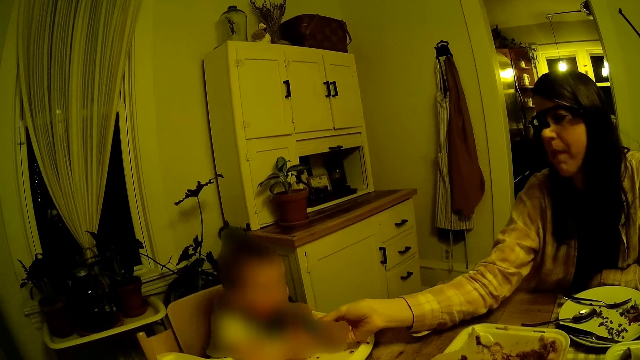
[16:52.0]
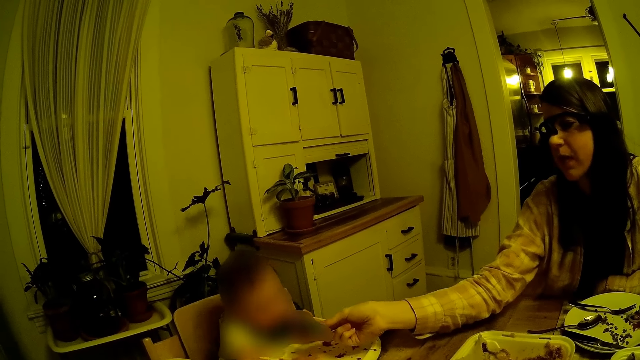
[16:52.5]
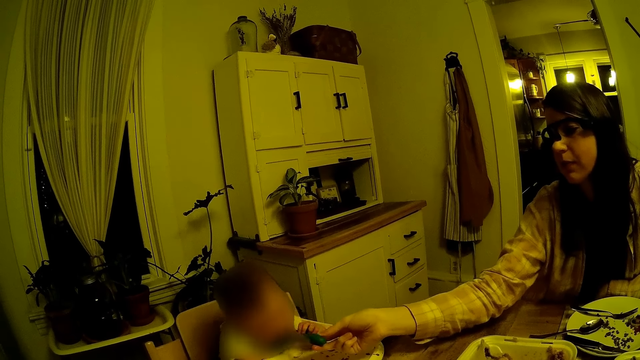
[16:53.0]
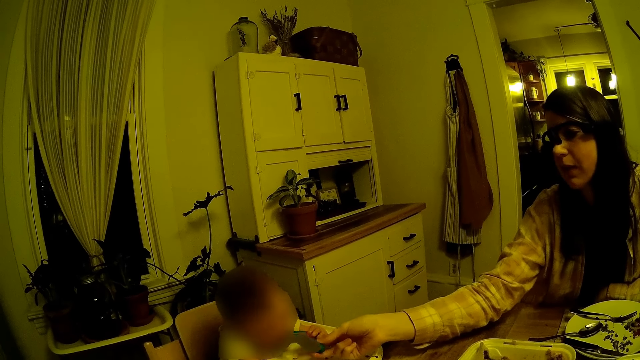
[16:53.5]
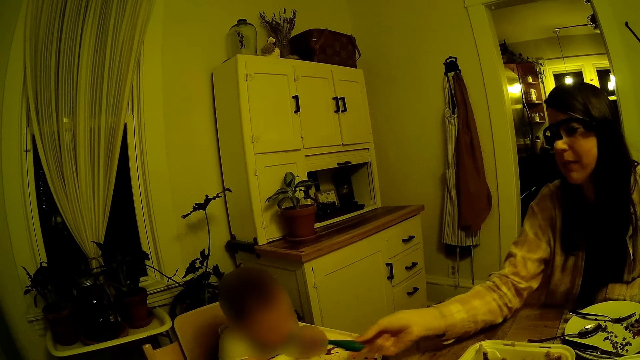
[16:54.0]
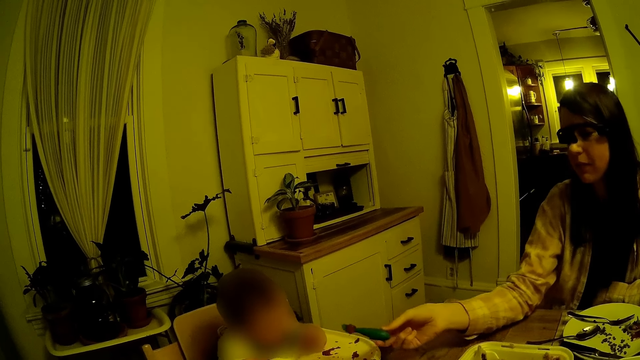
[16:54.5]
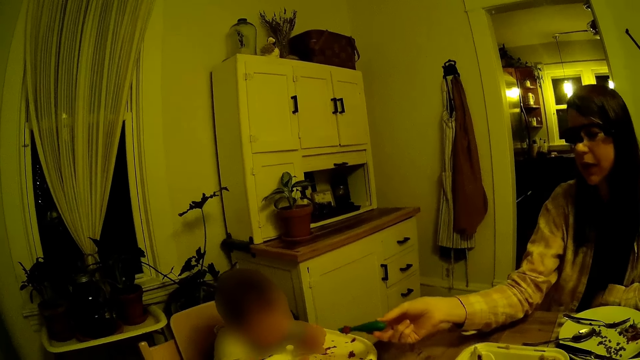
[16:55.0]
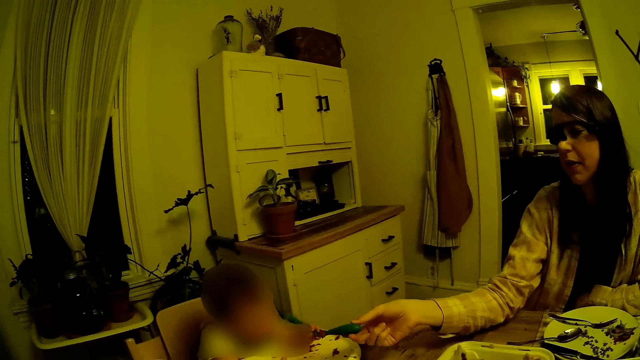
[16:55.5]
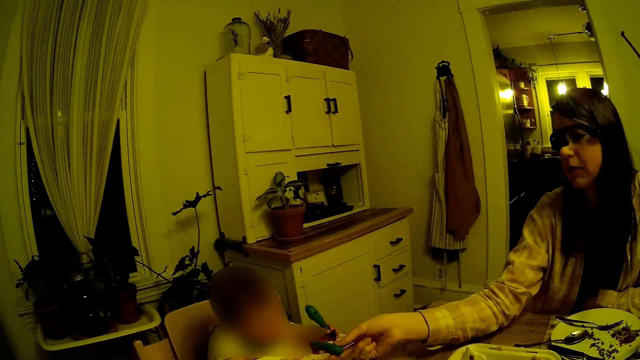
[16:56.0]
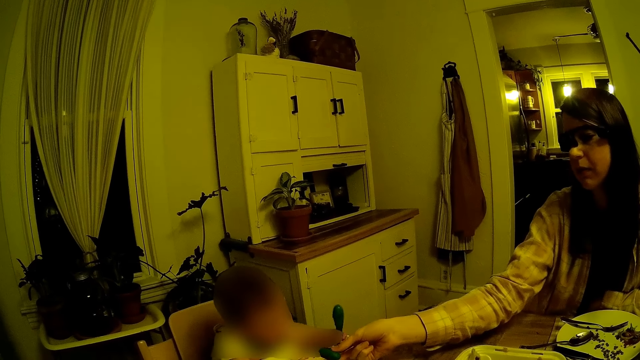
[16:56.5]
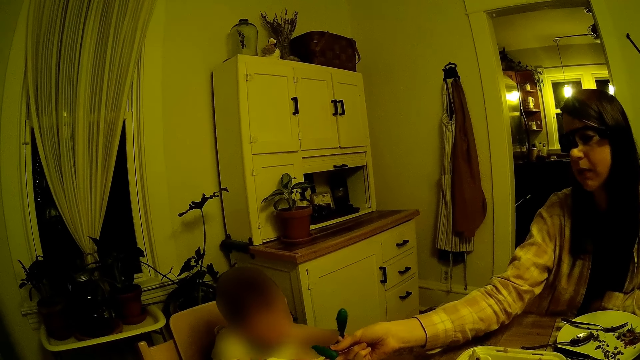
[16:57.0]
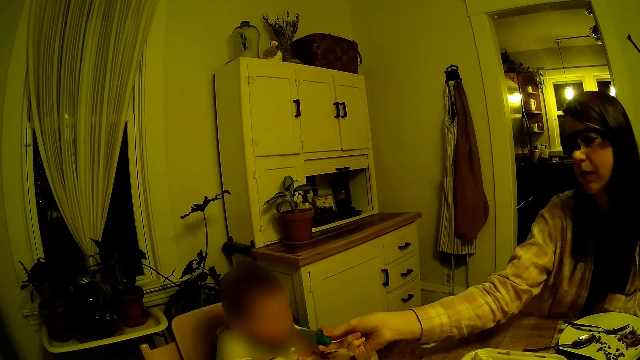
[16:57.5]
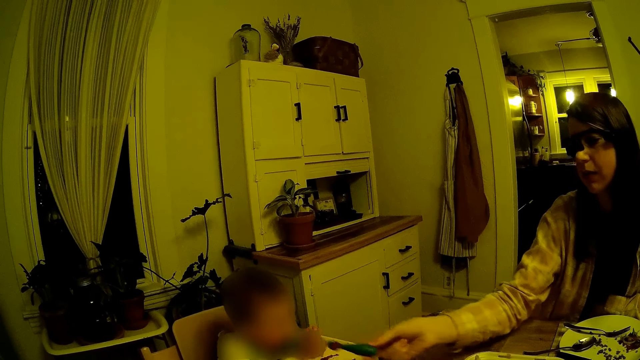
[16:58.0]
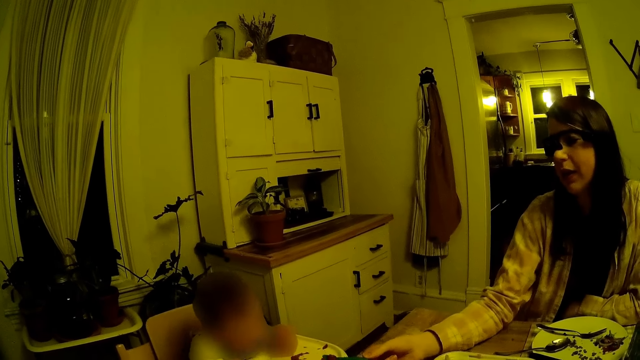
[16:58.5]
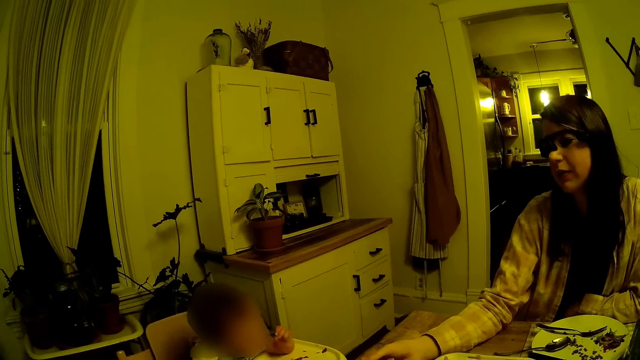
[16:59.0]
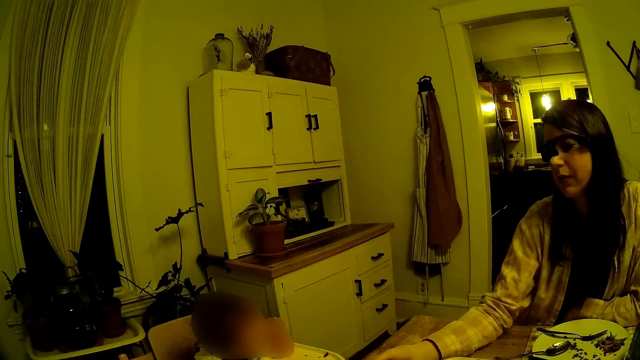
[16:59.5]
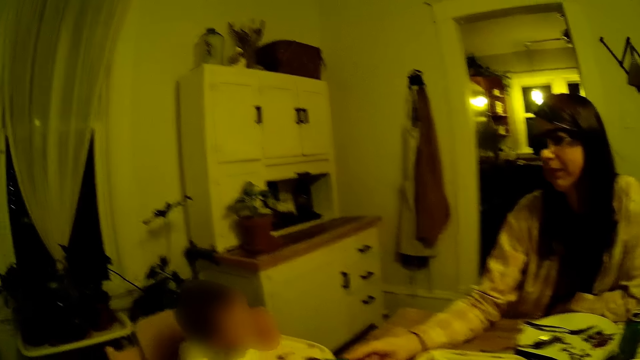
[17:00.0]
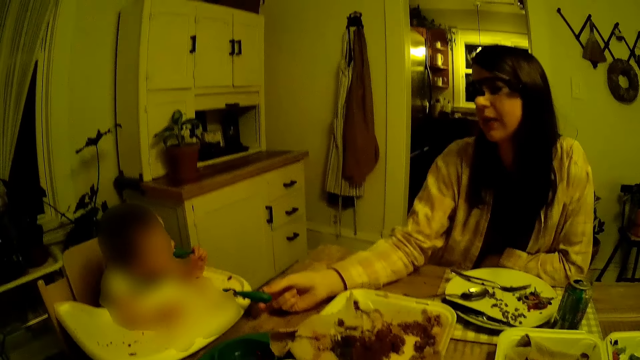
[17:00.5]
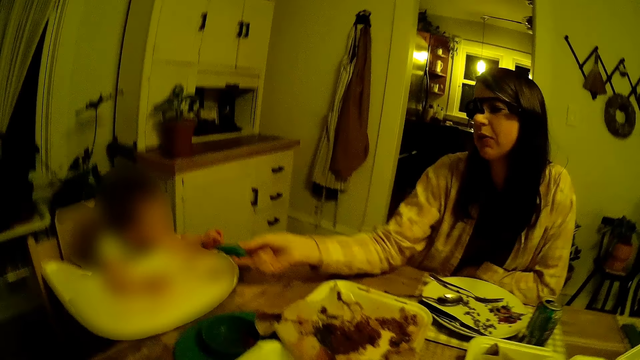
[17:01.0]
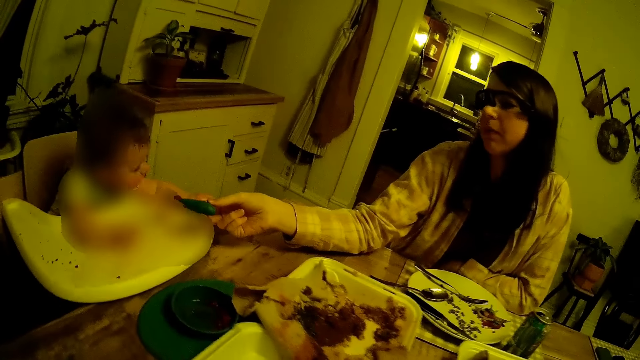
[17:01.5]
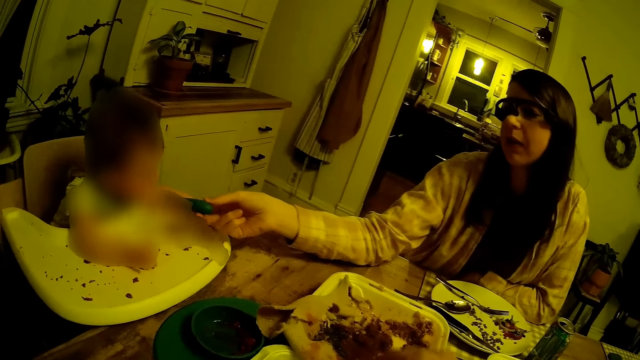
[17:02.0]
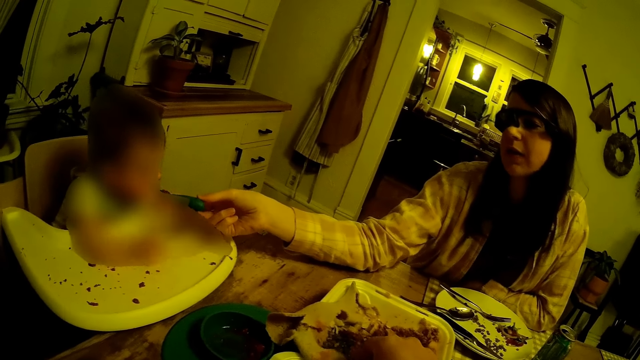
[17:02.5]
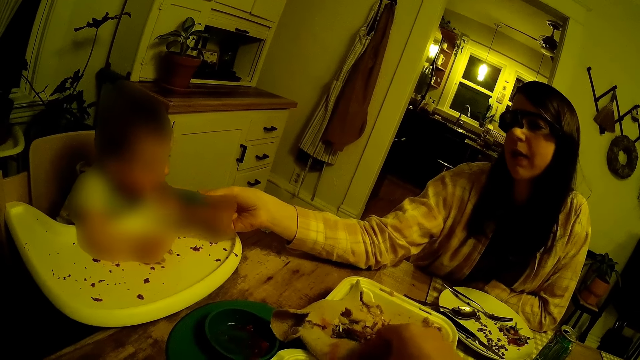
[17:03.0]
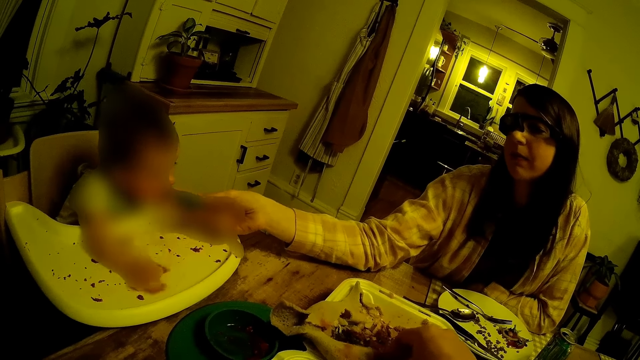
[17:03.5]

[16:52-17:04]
The woman feeds a baby with a spoon in her right hand. The woman converses with the baby.

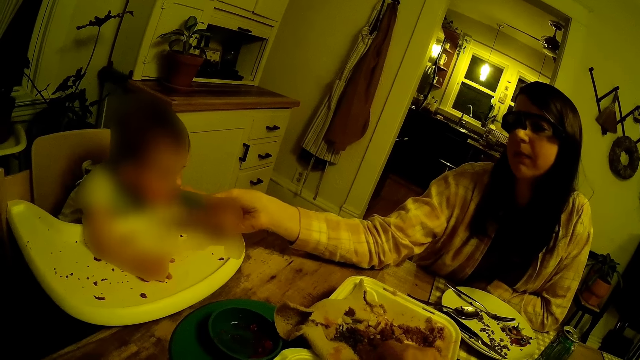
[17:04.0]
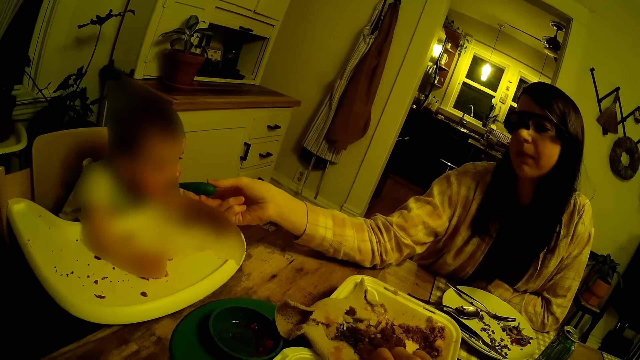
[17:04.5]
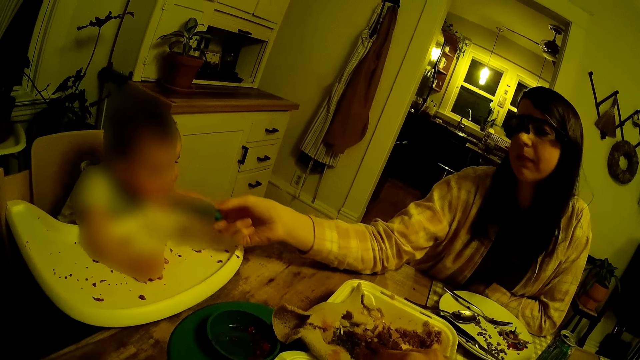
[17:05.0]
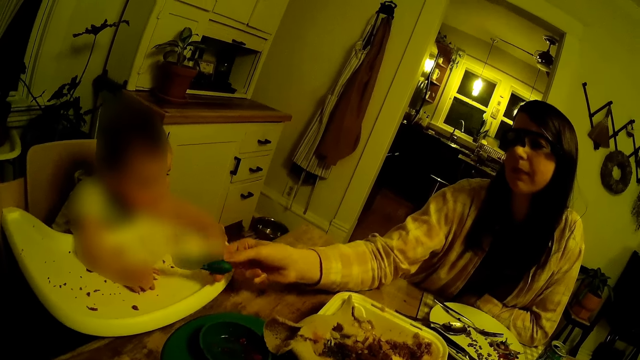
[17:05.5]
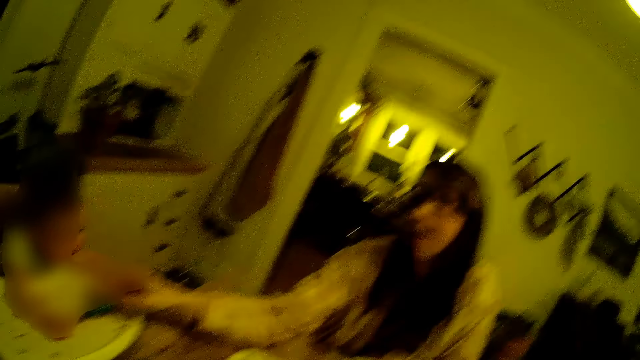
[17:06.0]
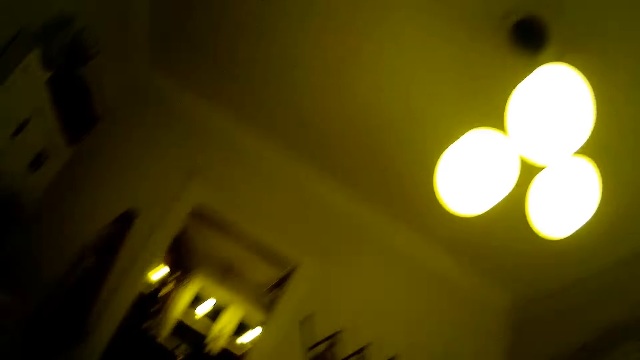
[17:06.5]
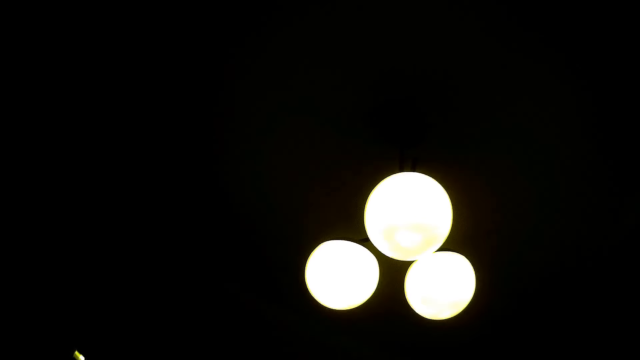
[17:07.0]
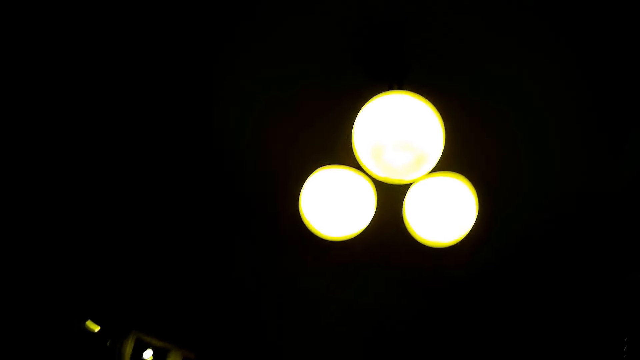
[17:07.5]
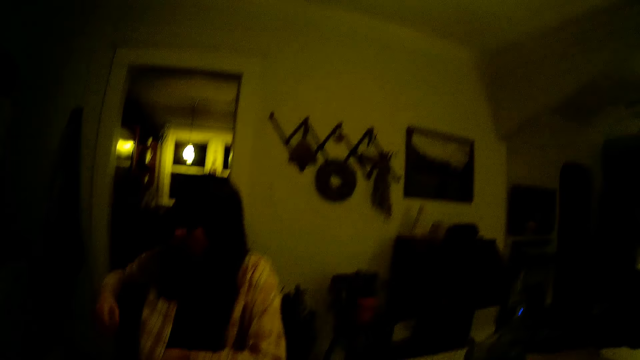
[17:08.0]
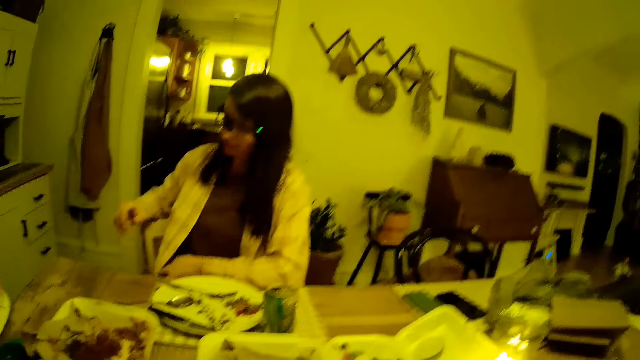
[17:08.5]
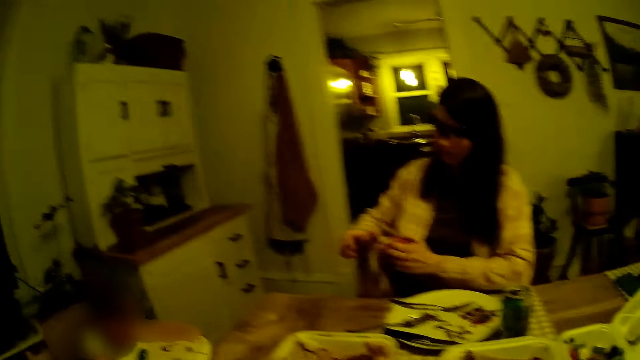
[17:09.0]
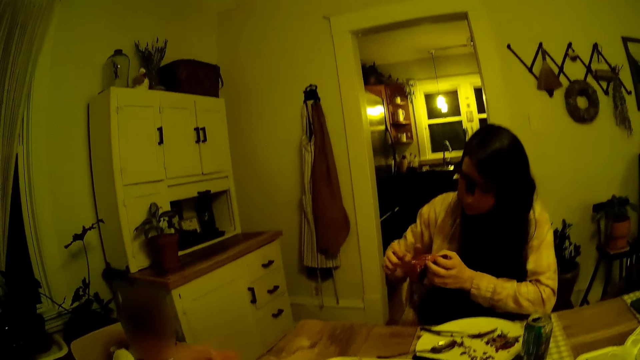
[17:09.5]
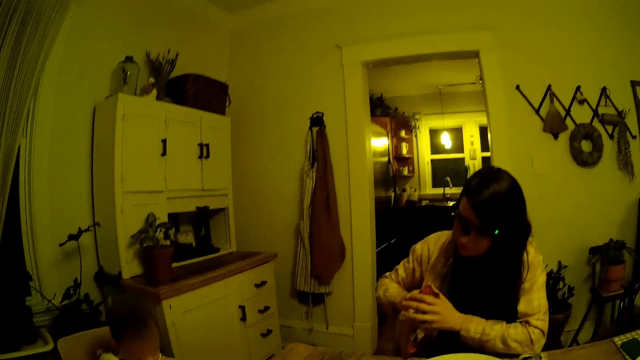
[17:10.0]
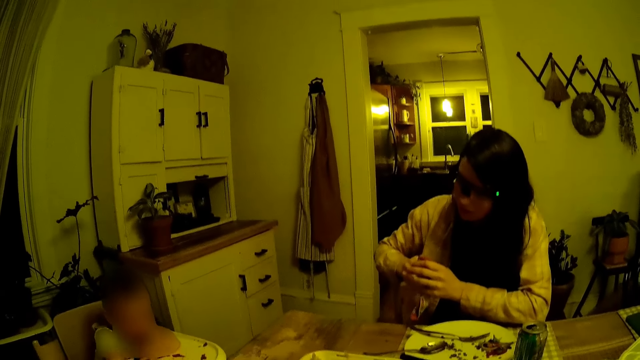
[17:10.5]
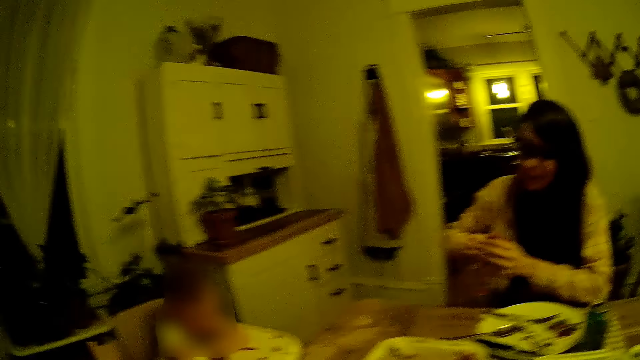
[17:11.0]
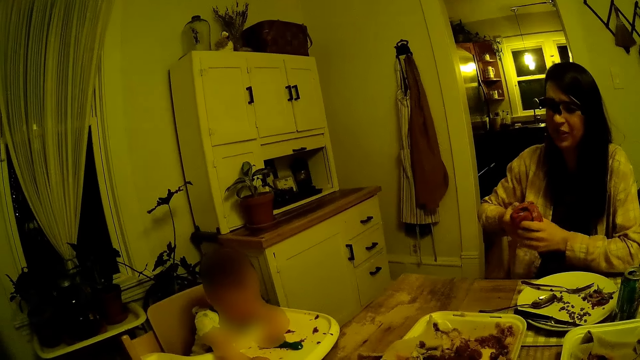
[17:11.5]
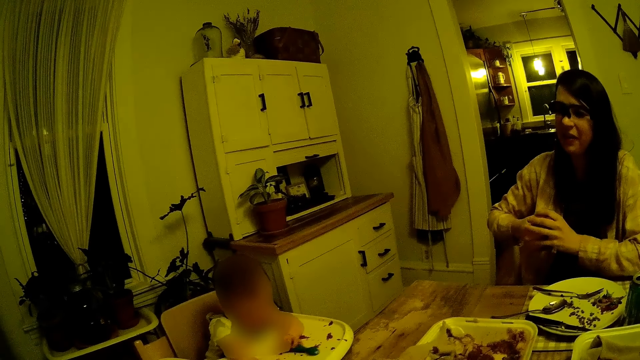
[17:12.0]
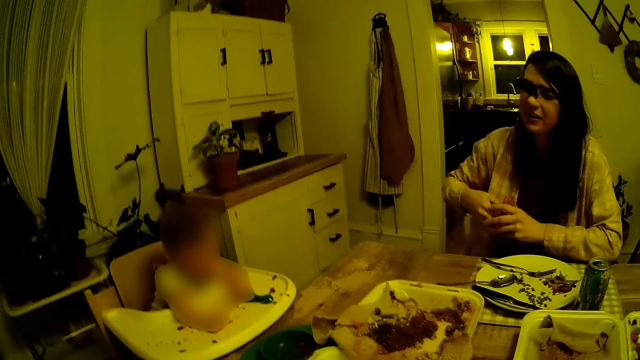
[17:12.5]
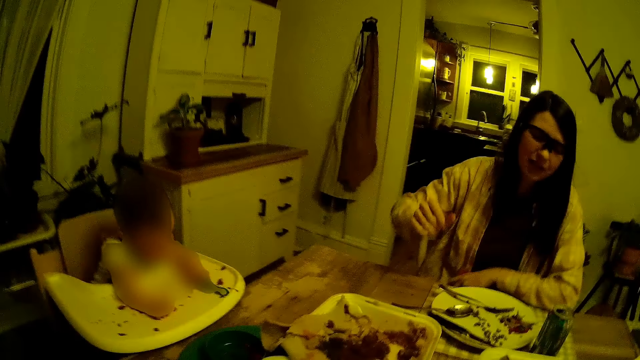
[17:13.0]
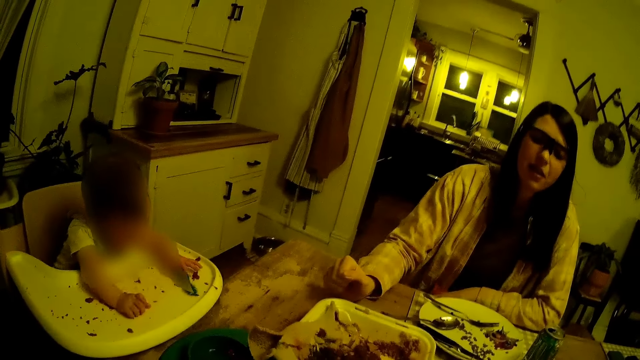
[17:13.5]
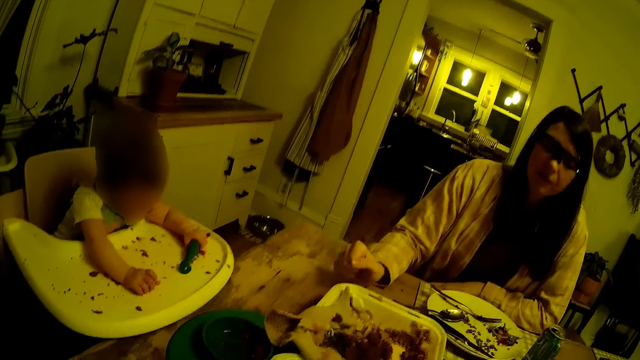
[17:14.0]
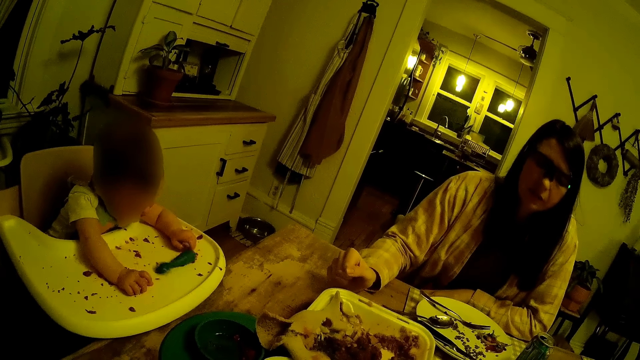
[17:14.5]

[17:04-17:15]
The woman cleans her right hand with the napkin in her left hand. The camera wearer converses with the woman.
